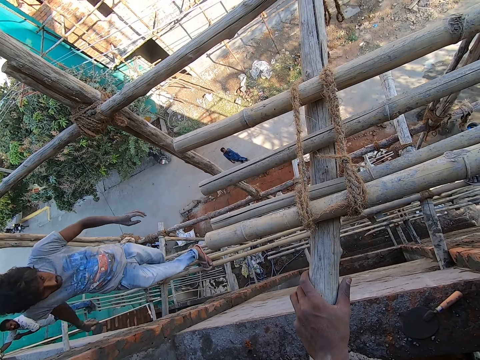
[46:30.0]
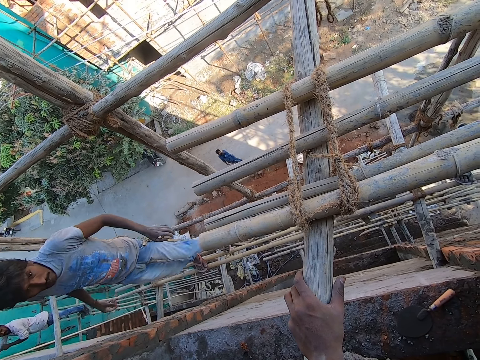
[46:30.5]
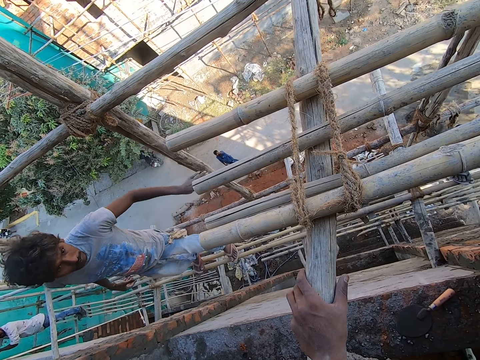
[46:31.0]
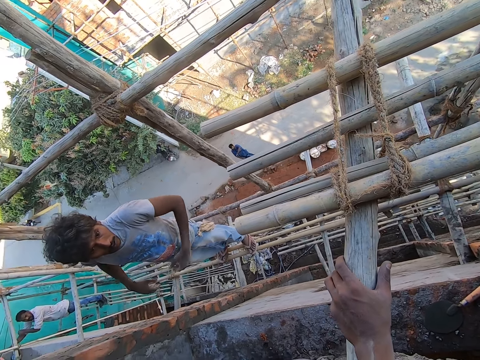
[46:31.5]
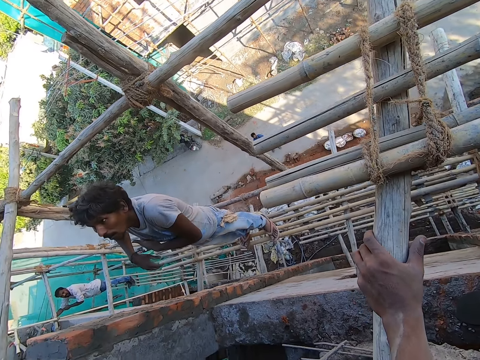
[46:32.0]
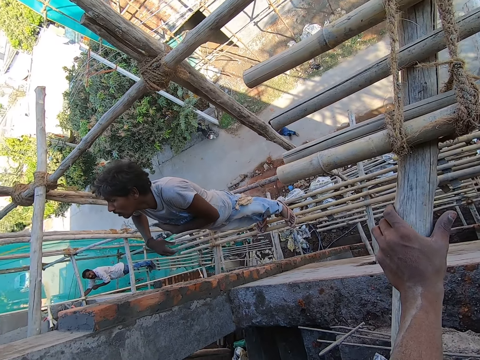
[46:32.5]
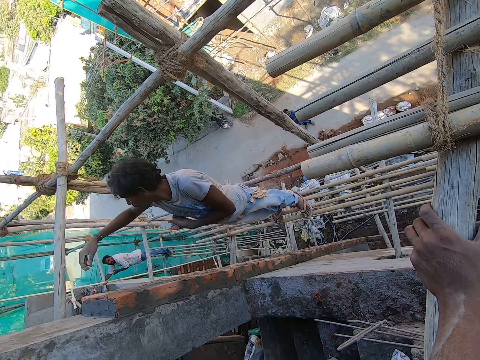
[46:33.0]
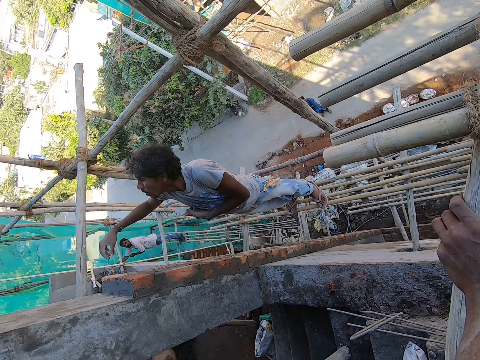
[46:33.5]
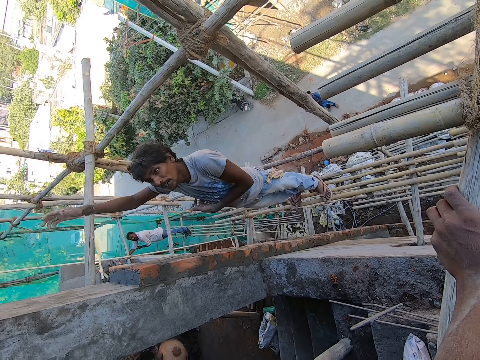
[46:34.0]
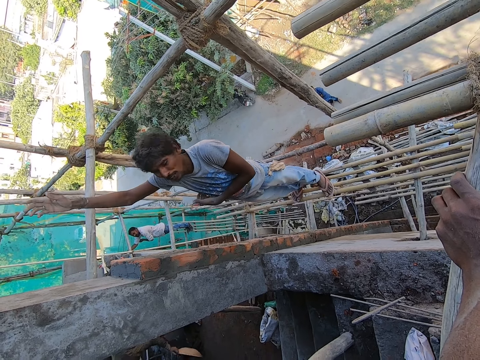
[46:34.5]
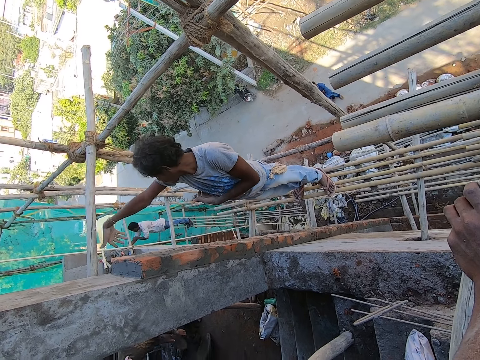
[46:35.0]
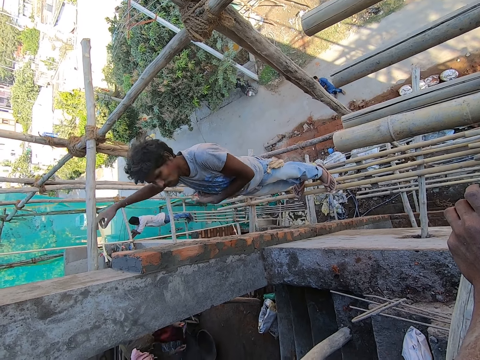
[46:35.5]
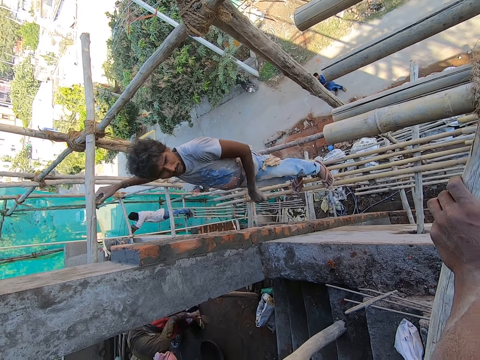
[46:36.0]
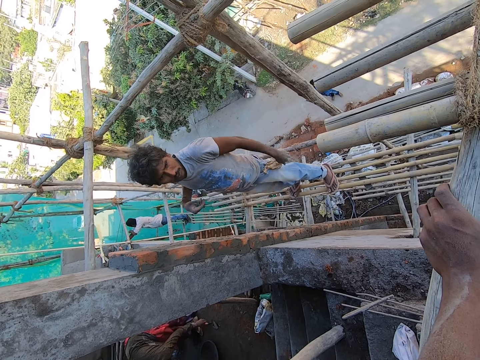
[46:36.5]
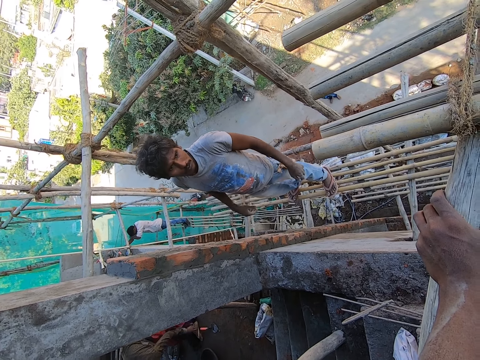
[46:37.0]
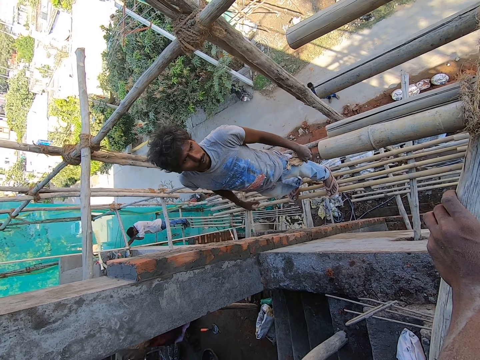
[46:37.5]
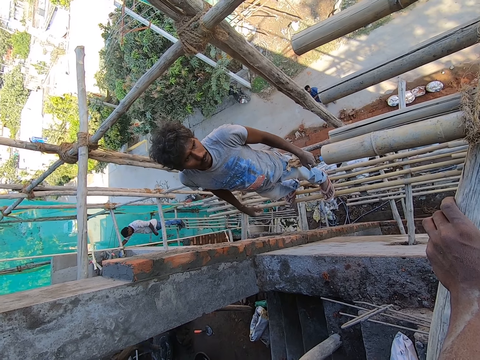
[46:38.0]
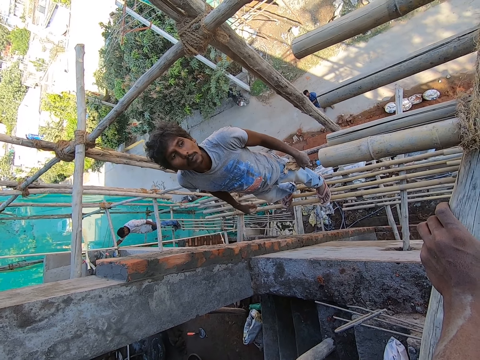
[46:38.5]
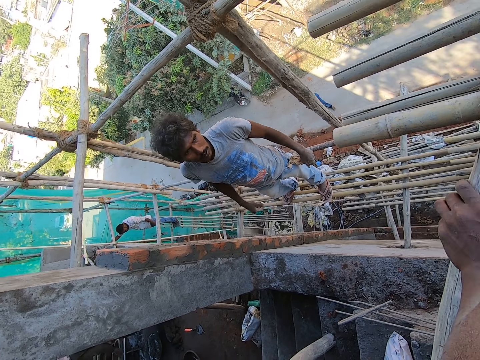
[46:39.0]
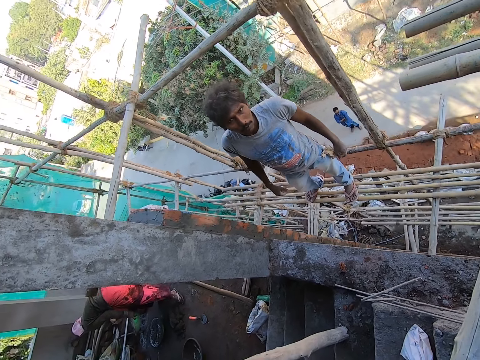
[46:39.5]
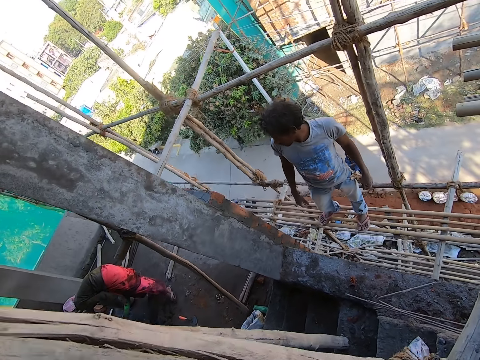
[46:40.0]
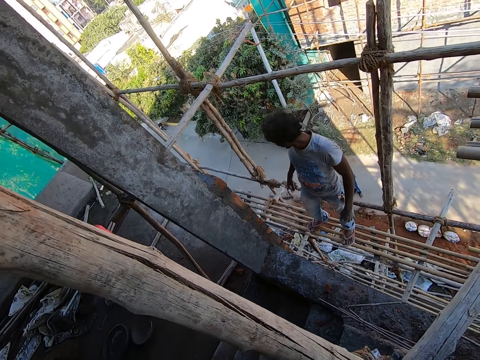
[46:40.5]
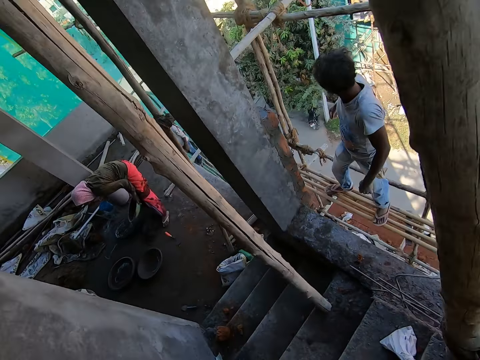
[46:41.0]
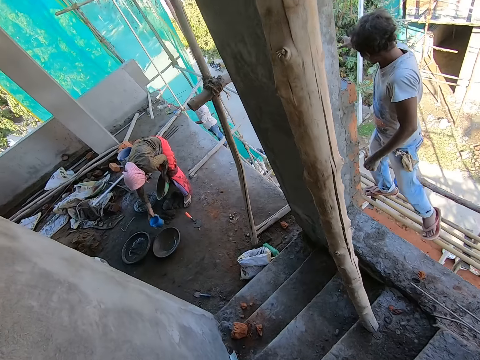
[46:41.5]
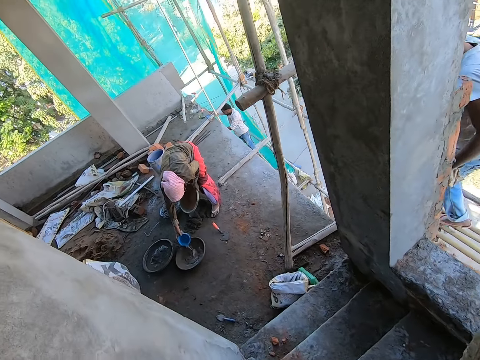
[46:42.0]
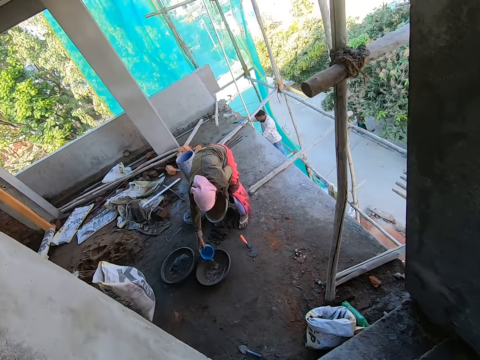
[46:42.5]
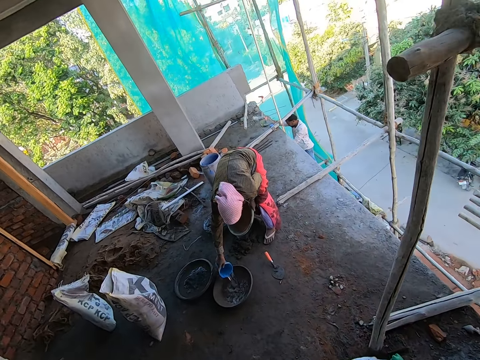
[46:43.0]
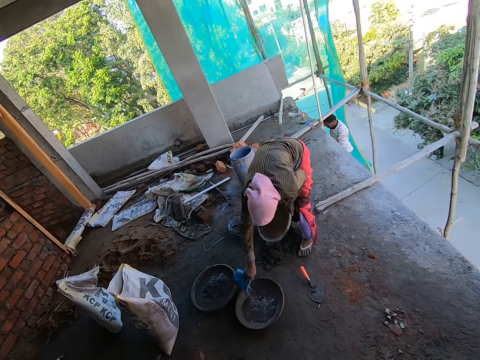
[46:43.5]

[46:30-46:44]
The man interacts with the camera wearer. Another man touches his right armpit with his left hand. A woman drops a pan on the ground with her left hand. The woman drops a trowel on the ground with her left hand. The woman pours water into the pan on the floor with a cup in her right hand.

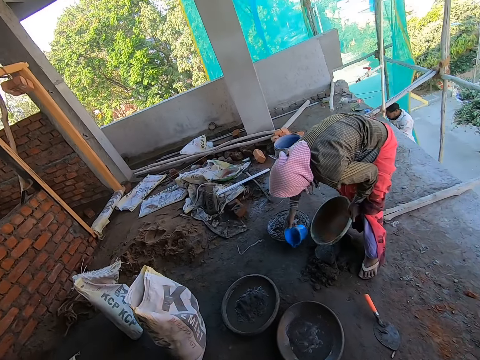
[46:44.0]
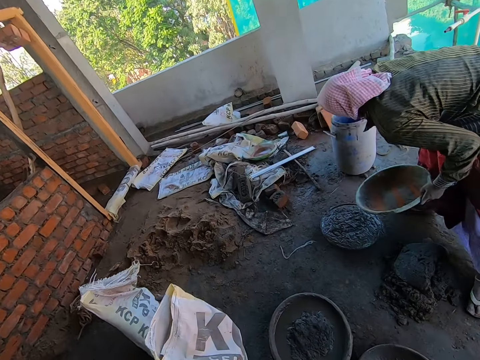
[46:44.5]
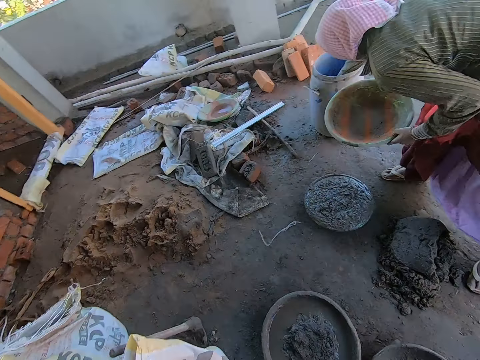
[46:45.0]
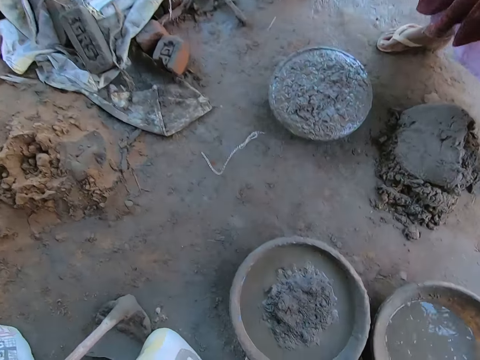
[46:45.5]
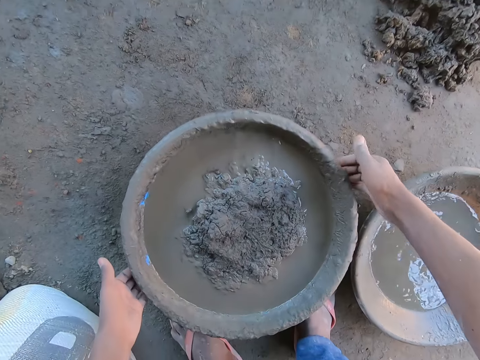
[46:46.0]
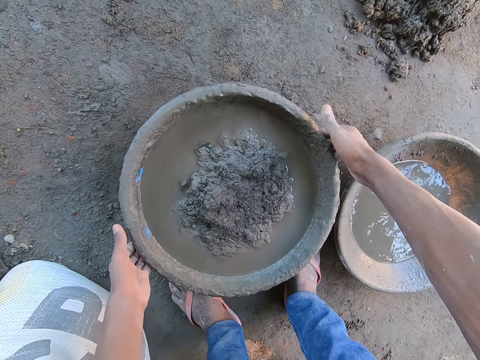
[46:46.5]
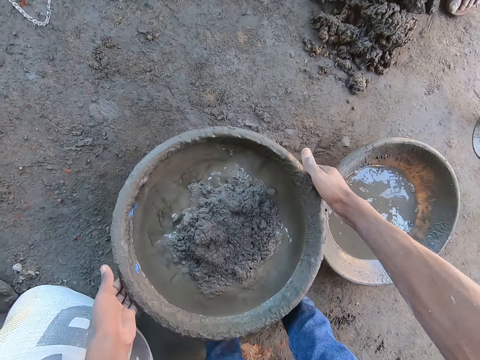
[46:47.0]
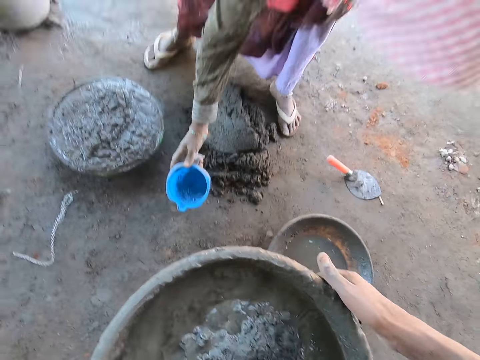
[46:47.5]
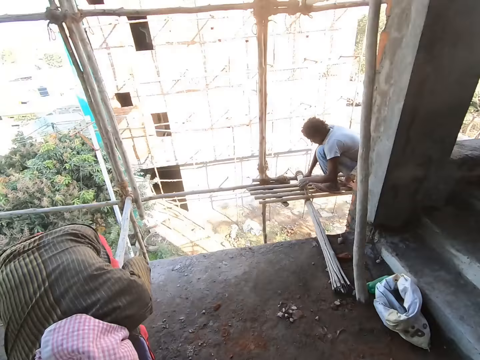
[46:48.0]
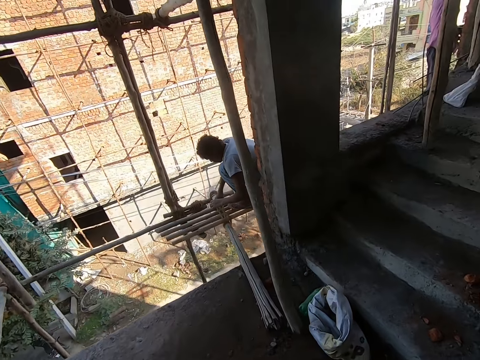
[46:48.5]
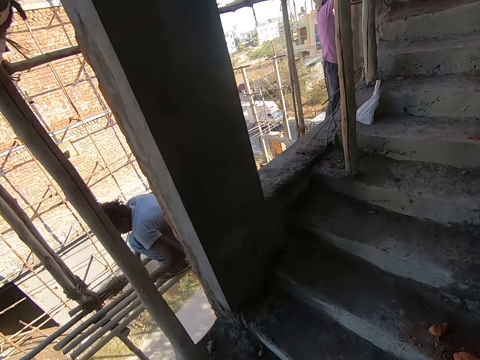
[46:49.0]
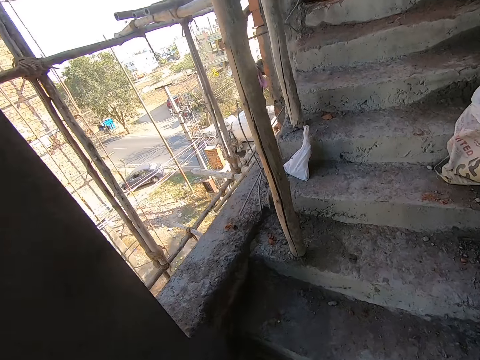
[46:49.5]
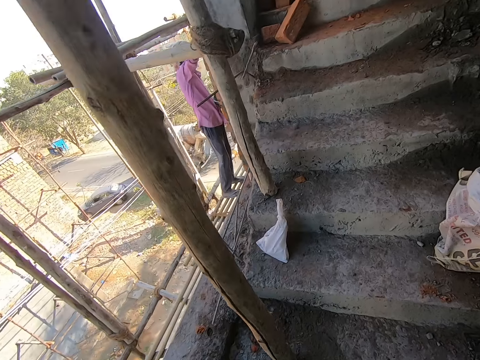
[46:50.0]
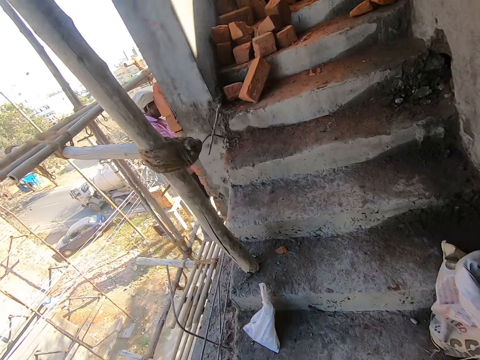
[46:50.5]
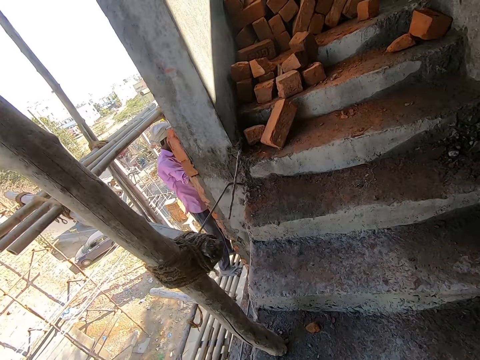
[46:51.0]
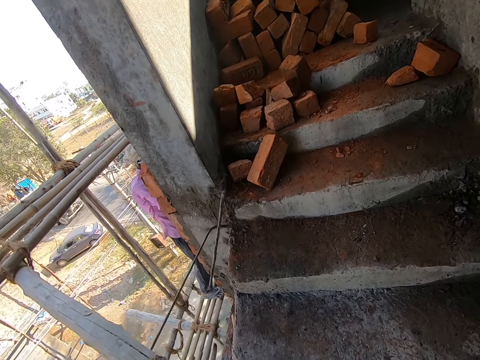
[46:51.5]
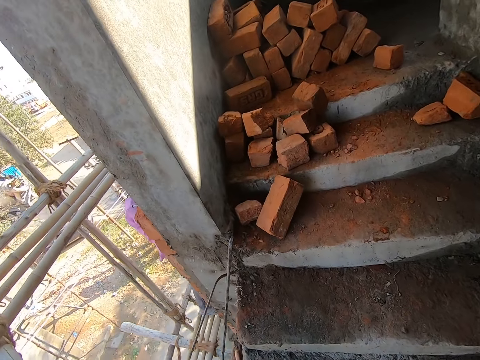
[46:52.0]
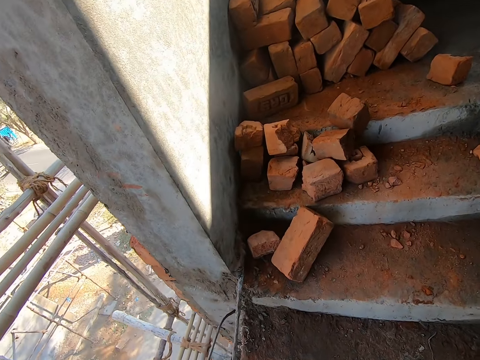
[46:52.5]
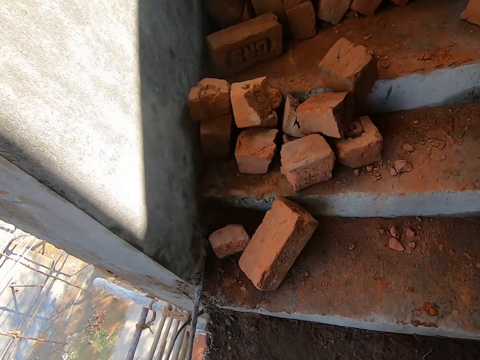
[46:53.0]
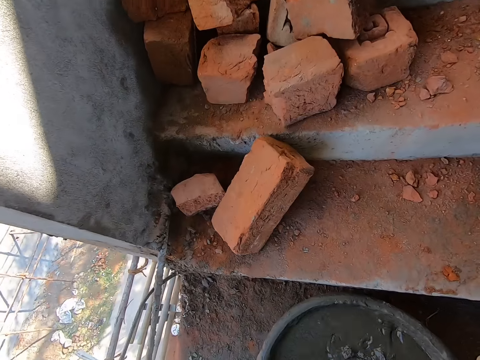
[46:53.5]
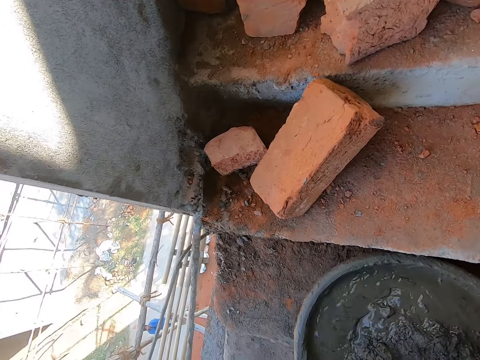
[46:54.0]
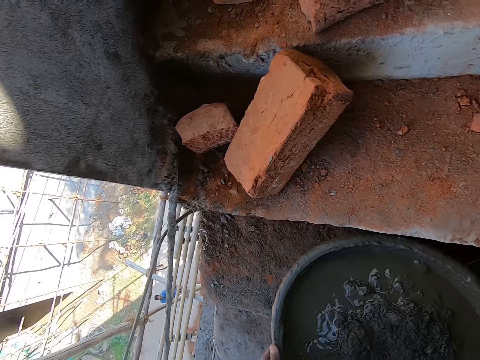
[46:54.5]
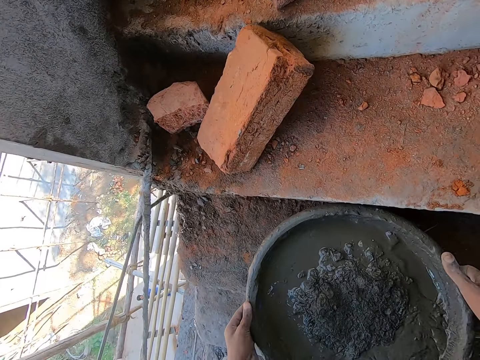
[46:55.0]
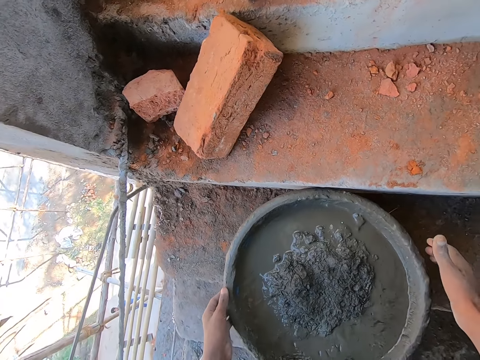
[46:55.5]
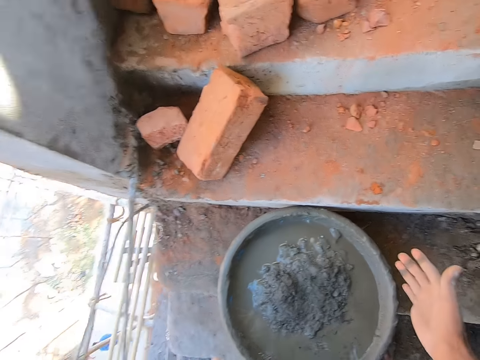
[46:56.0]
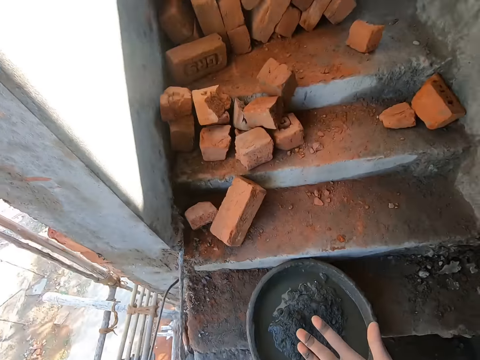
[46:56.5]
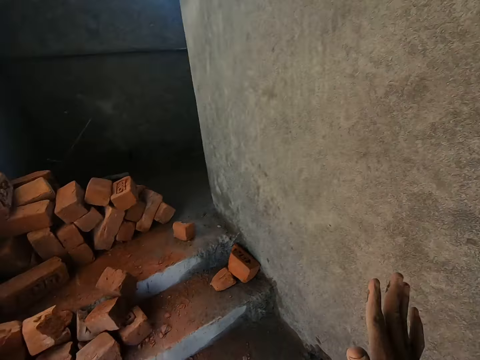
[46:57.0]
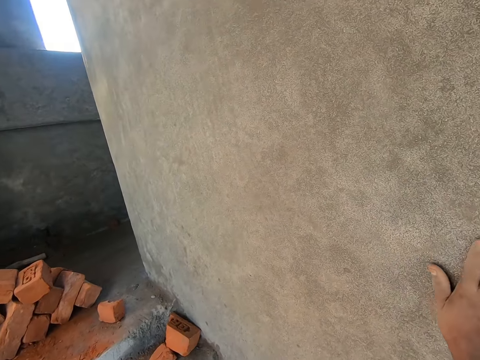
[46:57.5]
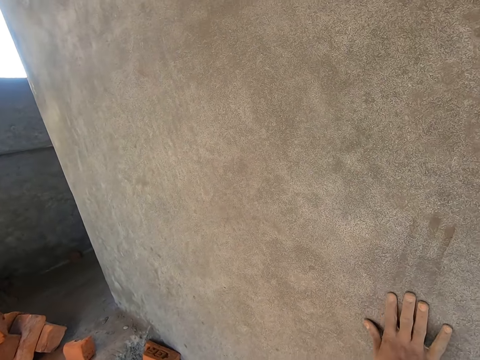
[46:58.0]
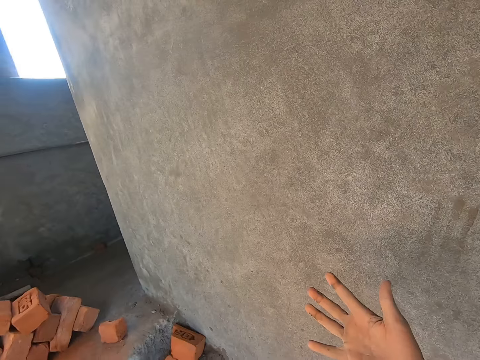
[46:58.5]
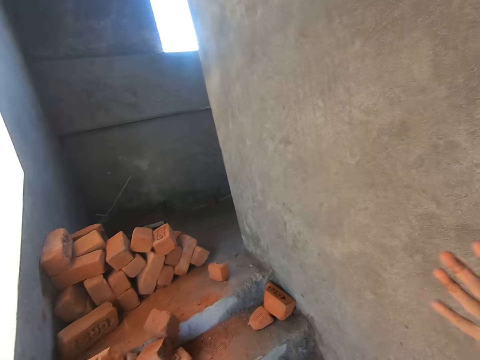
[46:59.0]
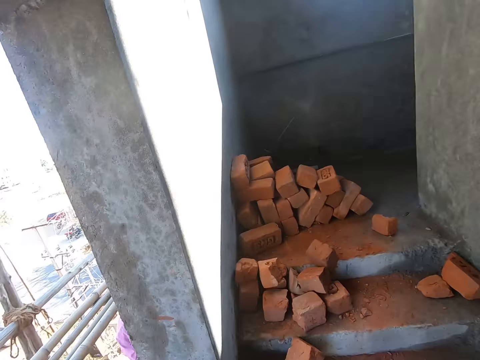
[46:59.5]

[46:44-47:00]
The woman scoops water from a bucket on the ground with the cup in her right hand. The camera wearer picks up a pan or basin on the ground with his hands. He carries the basin of concrete. The woman drops the cup on the ground with her right hand. The camera wearer walks up the stairs. He drops the pan on the stairs with his hands. He rubs his hand on the wall.
